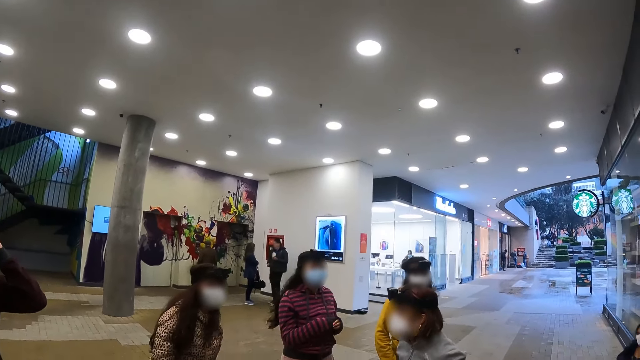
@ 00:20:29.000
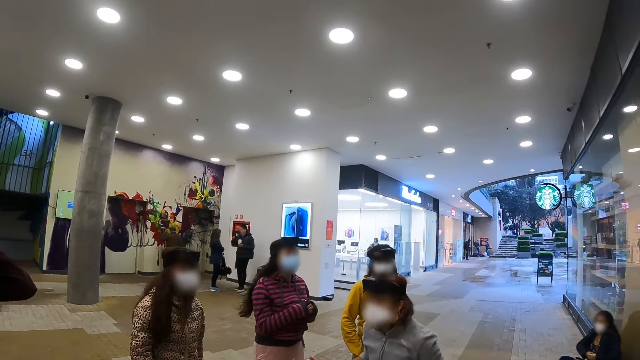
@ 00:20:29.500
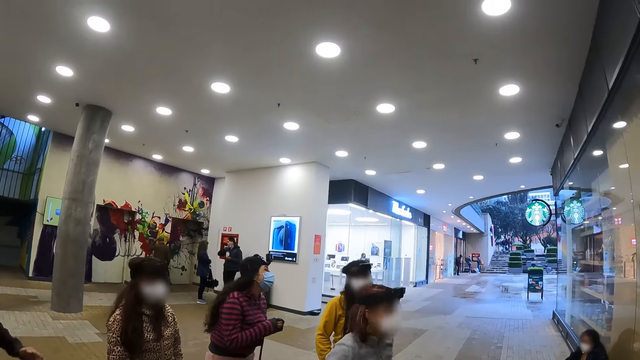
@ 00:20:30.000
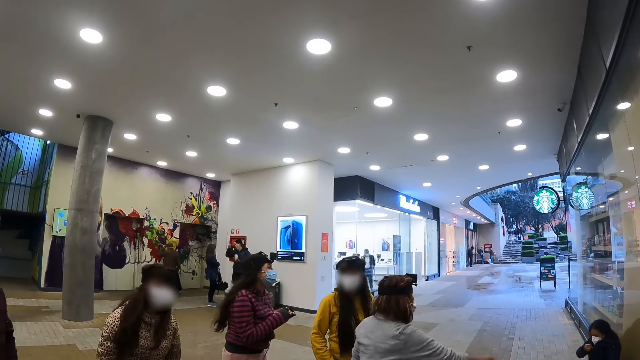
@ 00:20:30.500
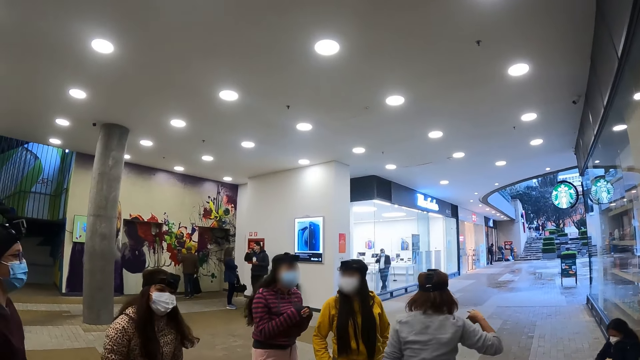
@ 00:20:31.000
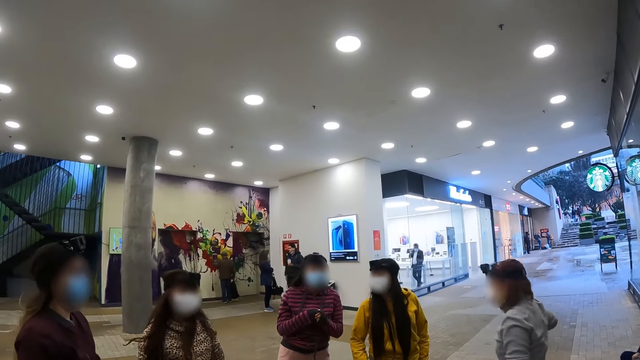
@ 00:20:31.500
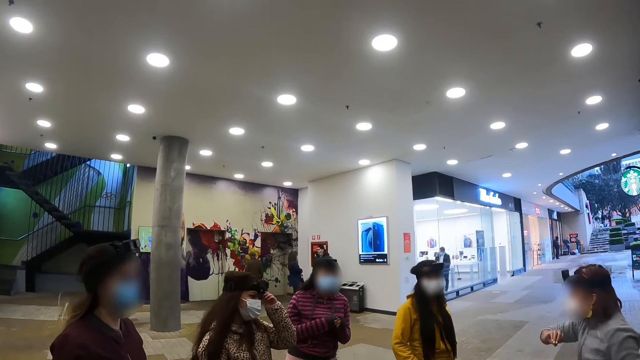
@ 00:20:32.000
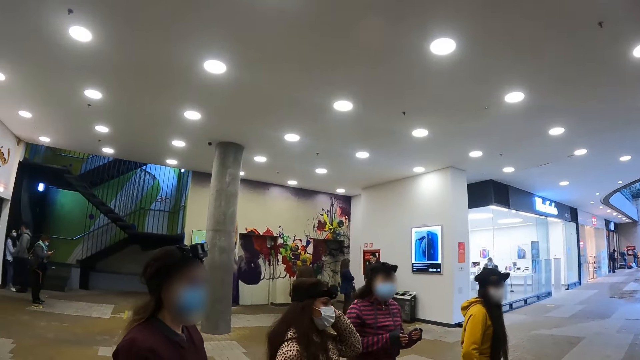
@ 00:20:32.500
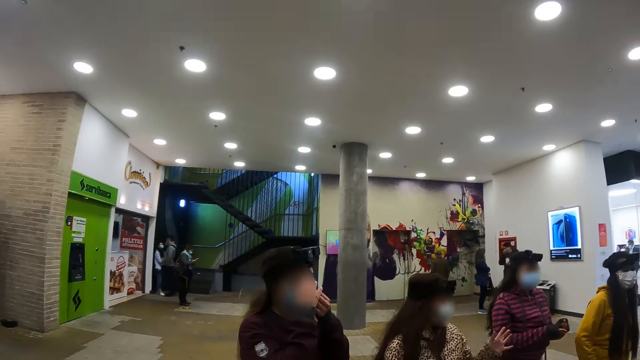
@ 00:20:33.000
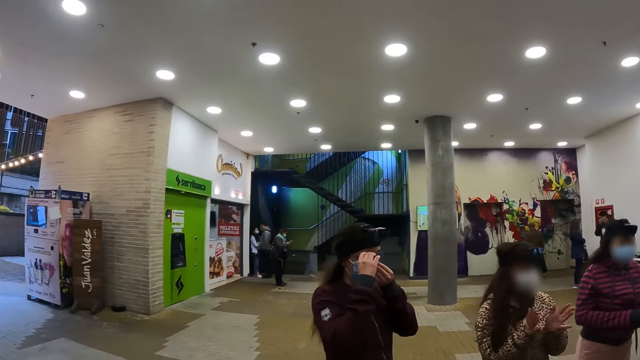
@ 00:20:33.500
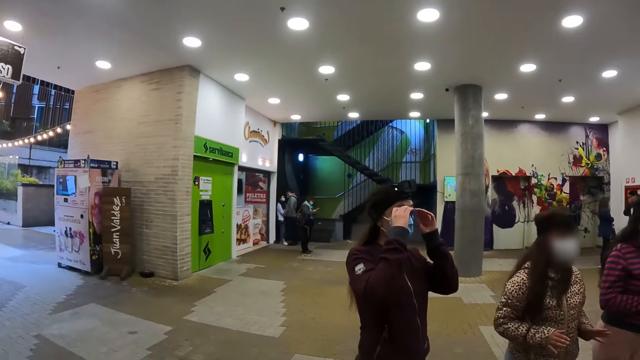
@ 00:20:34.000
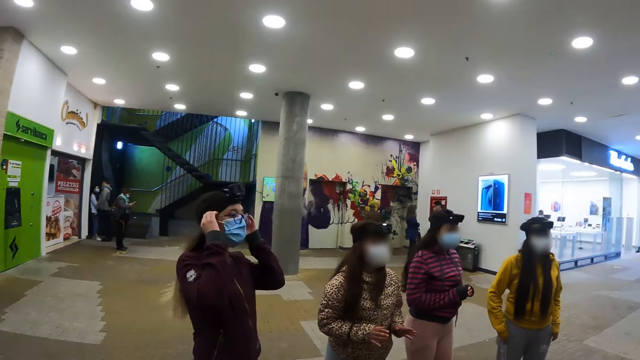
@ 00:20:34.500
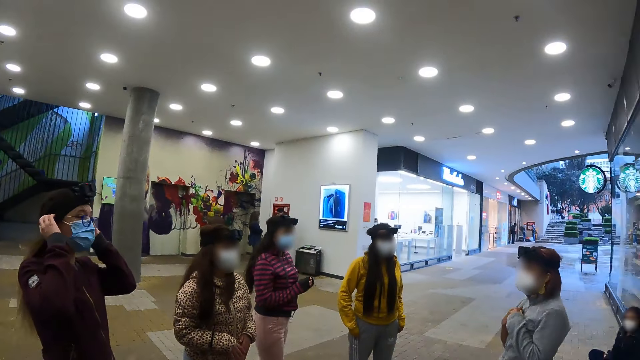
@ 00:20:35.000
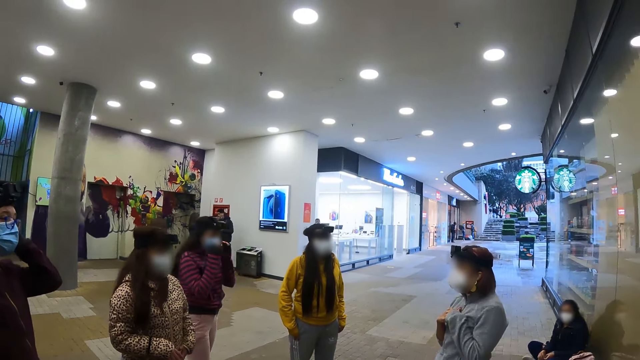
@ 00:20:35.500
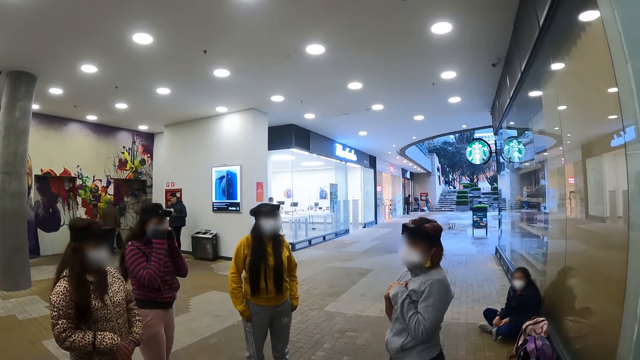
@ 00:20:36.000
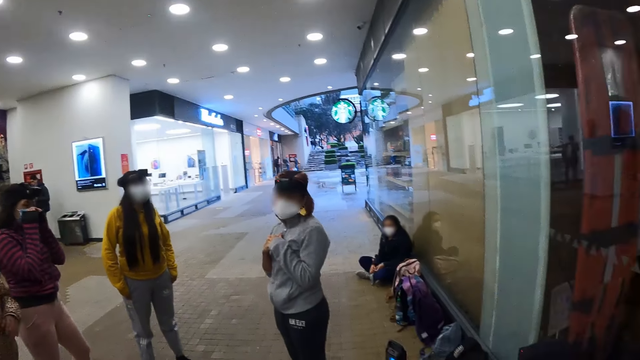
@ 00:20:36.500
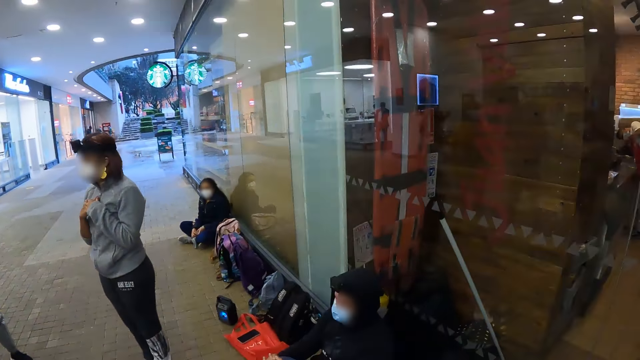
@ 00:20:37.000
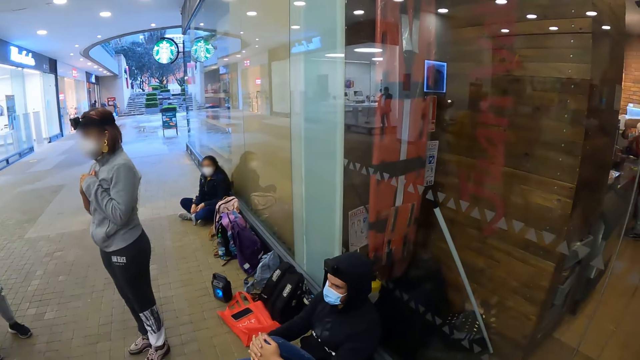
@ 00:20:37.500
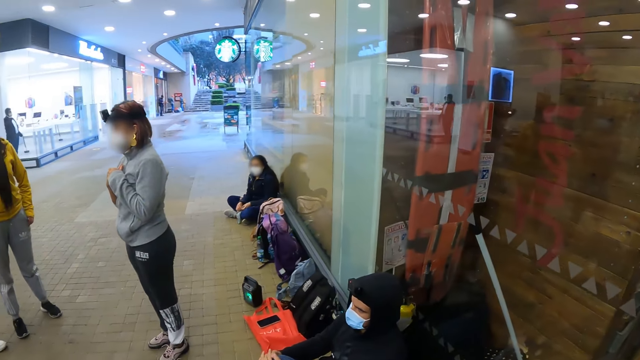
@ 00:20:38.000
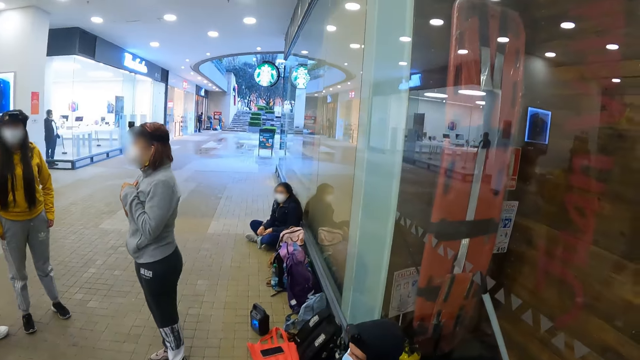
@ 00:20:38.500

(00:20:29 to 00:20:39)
A woman gestures by hand. Another woman claps the hands. Another woman adjusts the mask. The camera wearer looks at the colleagues. They look at the wall.

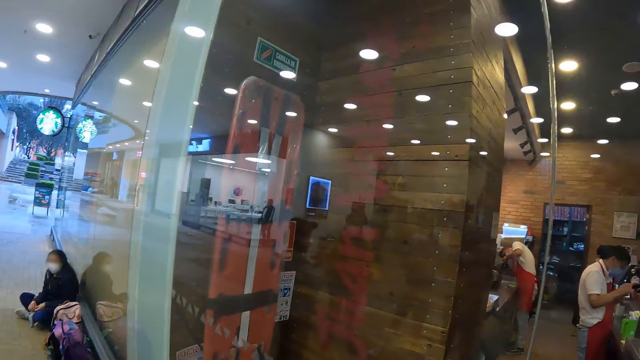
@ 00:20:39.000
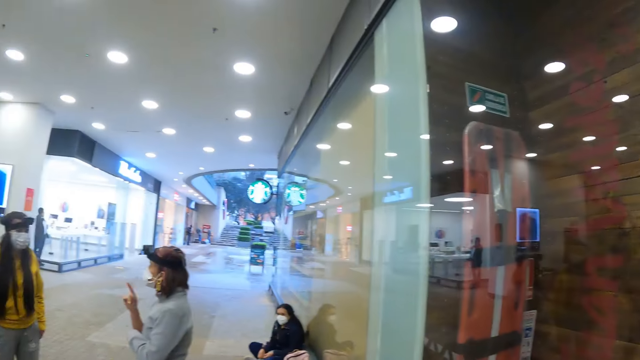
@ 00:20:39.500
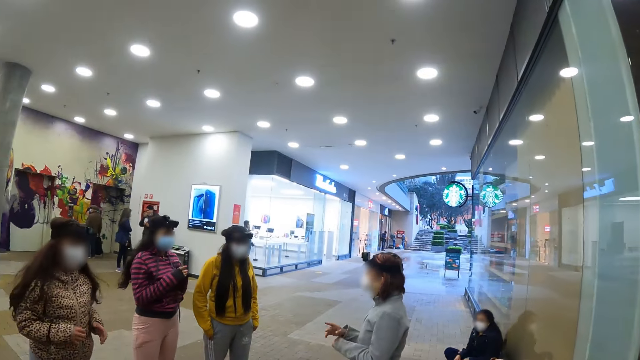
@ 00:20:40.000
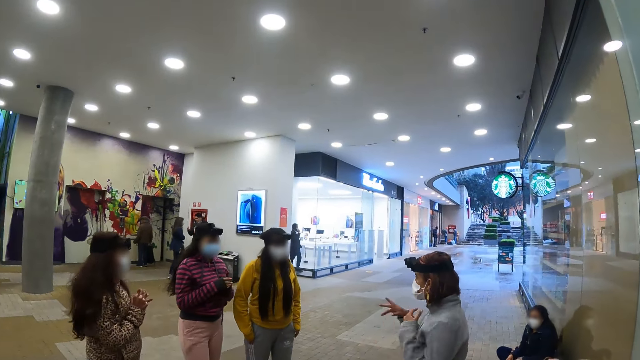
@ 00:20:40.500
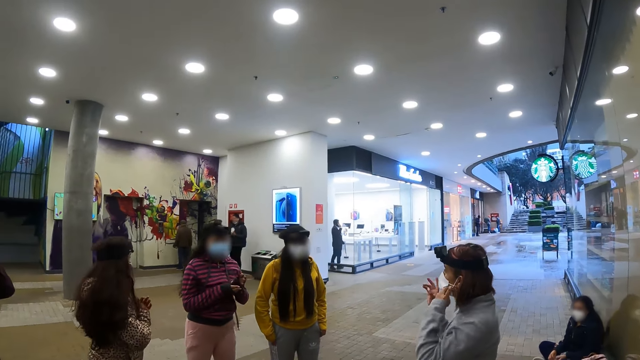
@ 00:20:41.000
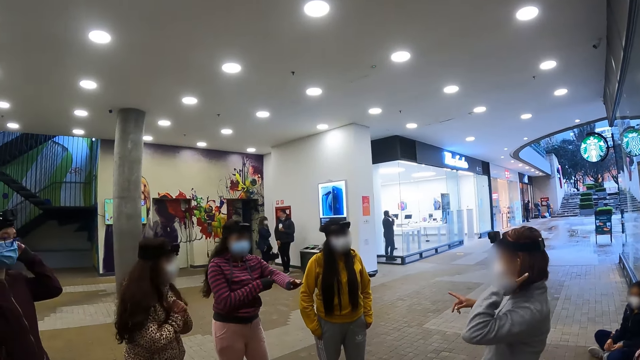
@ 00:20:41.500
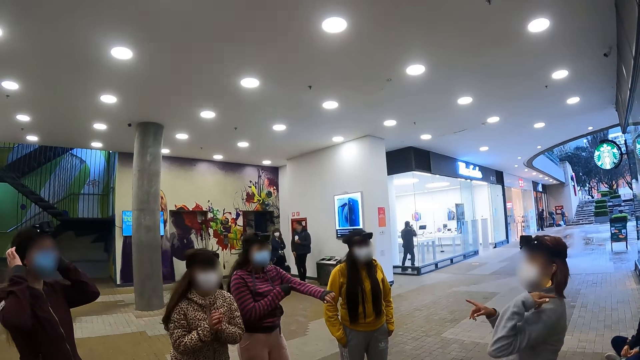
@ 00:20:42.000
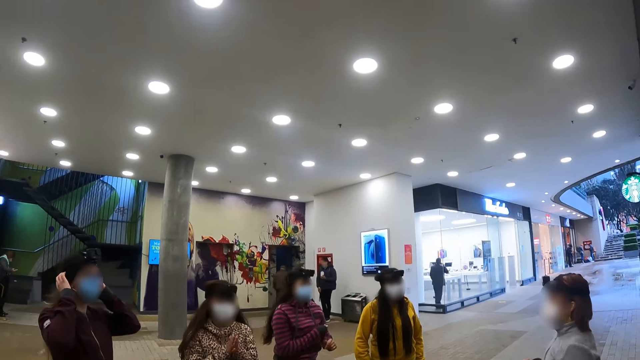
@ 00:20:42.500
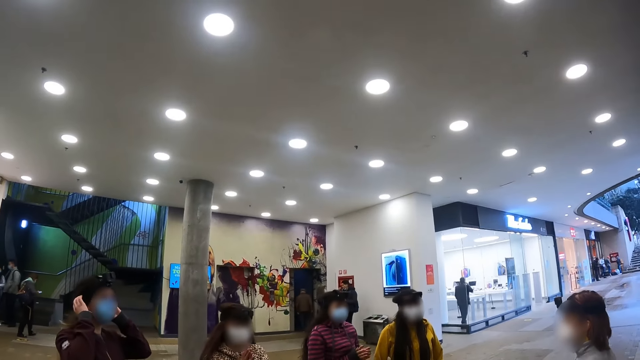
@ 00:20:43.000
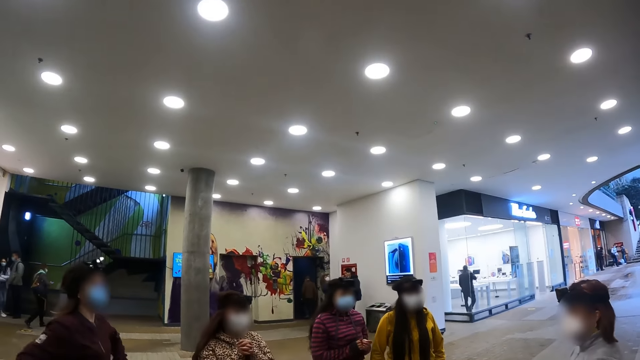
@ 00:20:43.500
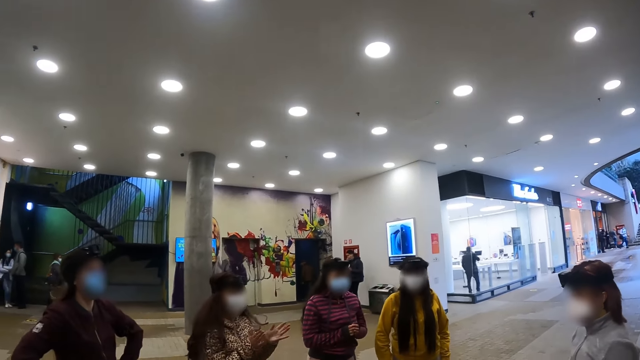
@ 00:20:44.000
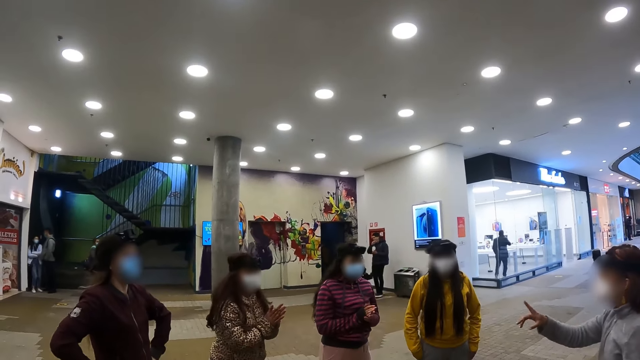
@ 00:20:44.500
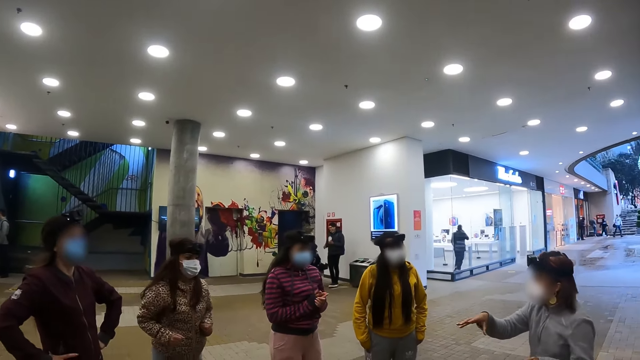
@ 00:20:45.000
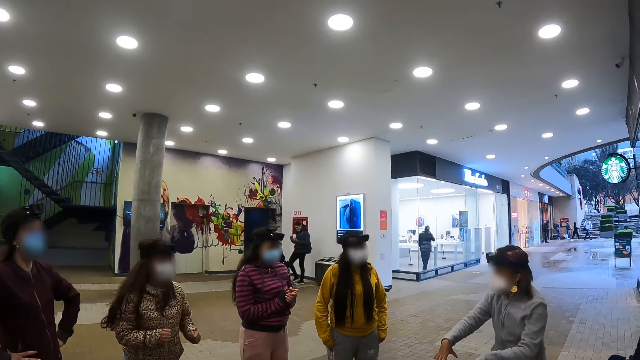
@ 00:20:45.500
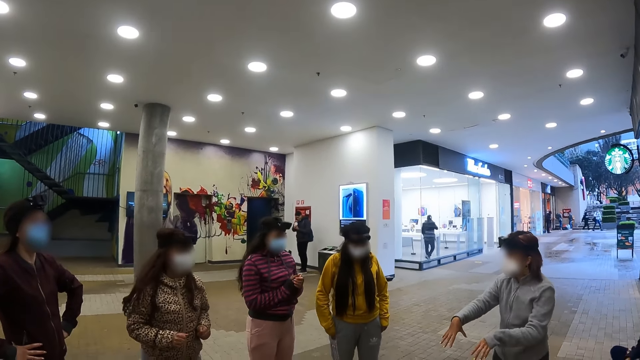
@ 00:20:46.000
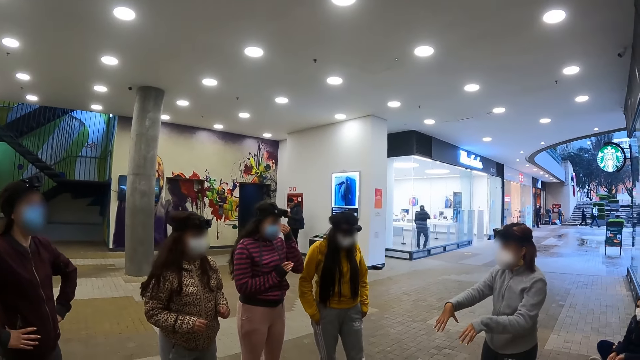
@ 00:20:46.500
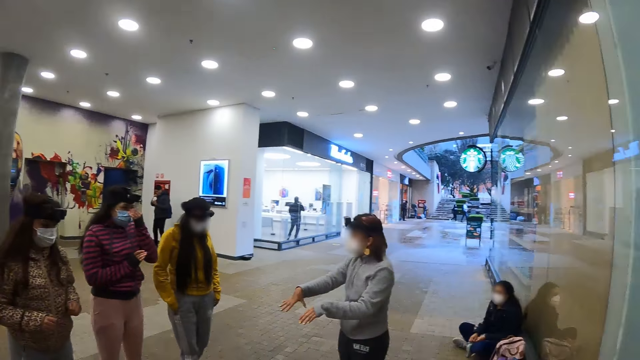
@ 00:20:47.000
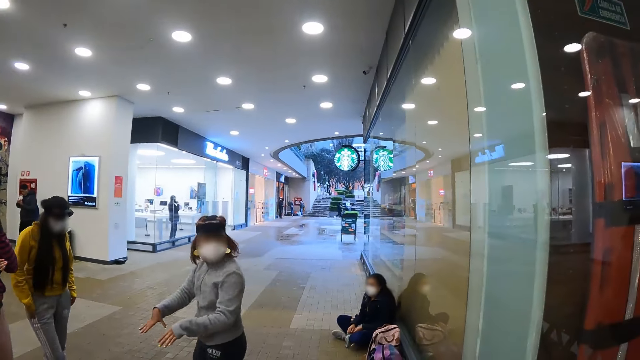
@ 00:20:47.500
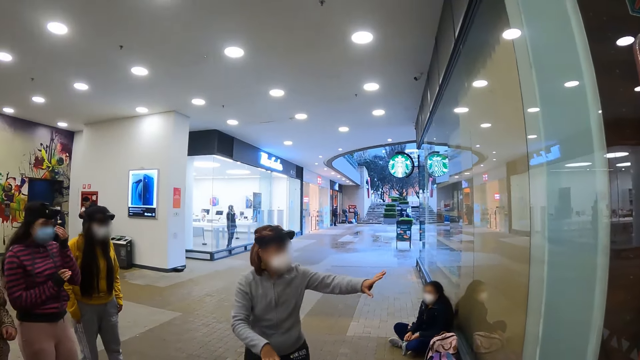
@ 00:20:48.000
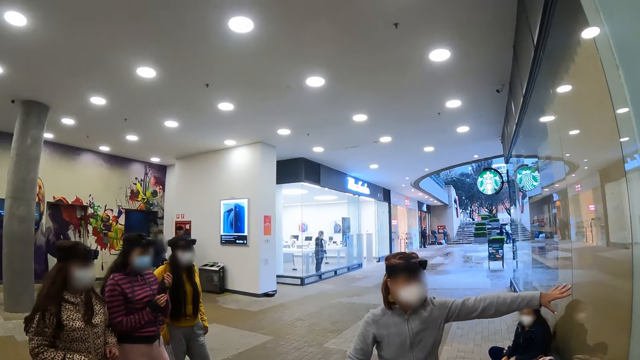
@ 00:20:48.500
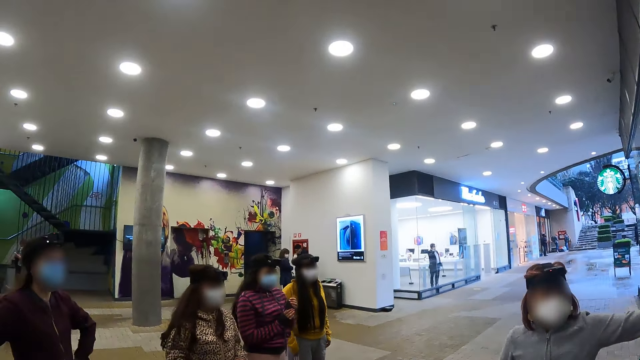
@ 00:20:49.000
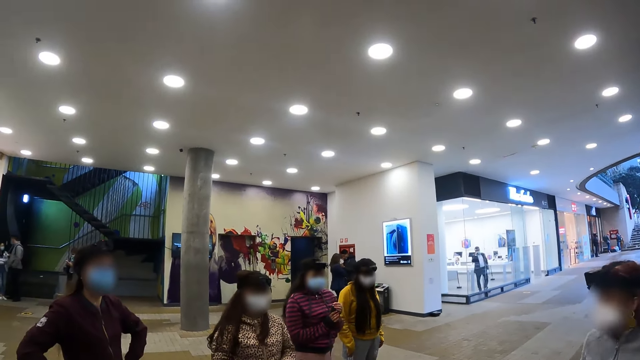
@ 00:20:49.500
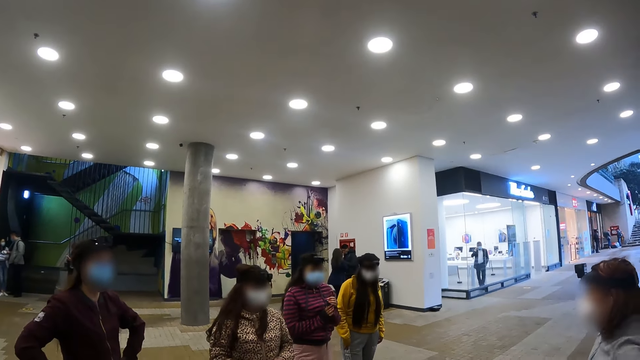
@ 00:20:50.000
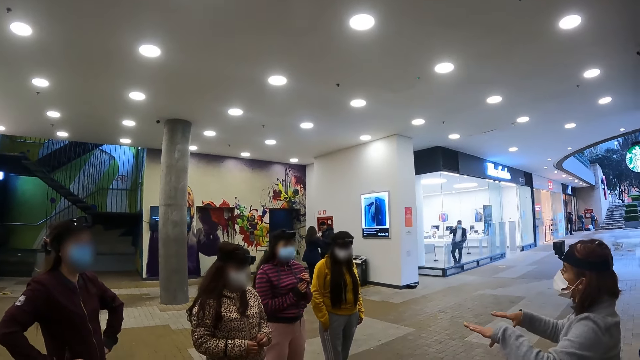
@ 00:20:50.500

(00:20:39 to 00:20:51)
The camera wearer looks at the colleagues. A woman gestures by hand. Another woman adjusts her cloth. Another woman rubs her hands. Another woman holds her waist. The third woman claps her hands. The first woman converses with the colleagues. The camera wearer looks around the mall.
